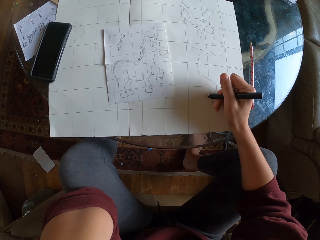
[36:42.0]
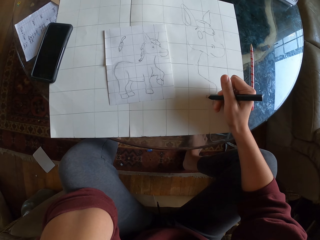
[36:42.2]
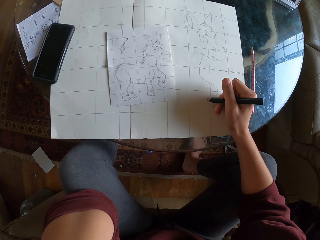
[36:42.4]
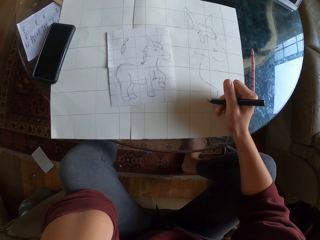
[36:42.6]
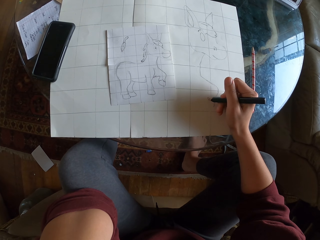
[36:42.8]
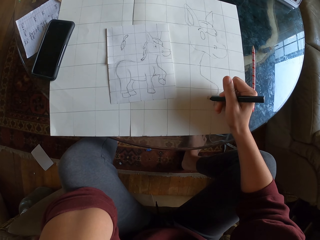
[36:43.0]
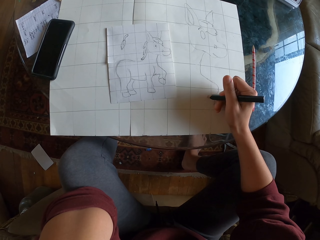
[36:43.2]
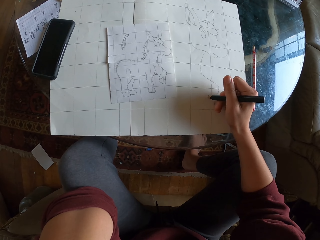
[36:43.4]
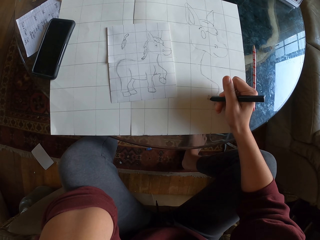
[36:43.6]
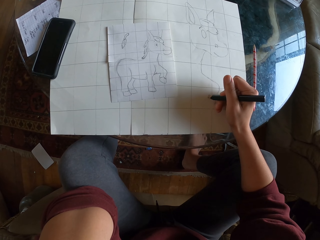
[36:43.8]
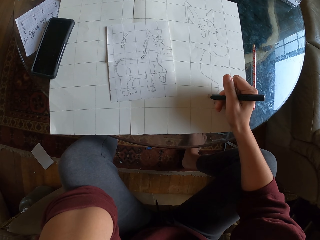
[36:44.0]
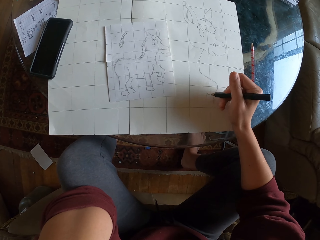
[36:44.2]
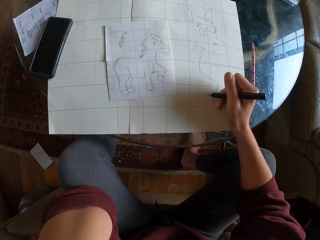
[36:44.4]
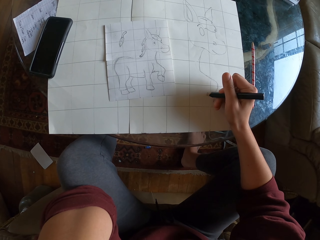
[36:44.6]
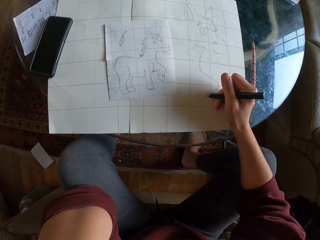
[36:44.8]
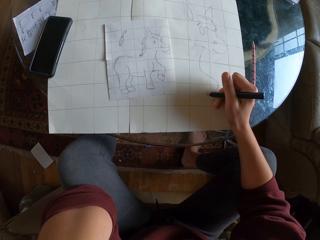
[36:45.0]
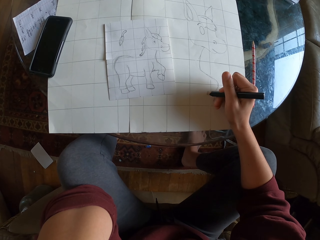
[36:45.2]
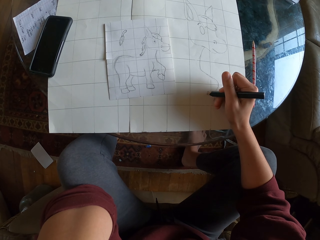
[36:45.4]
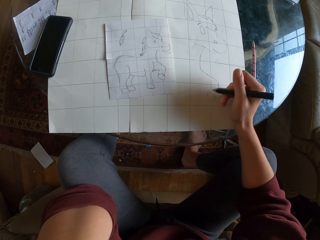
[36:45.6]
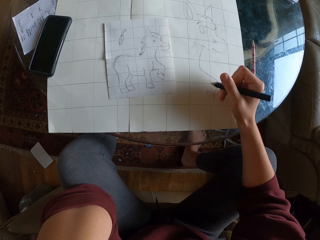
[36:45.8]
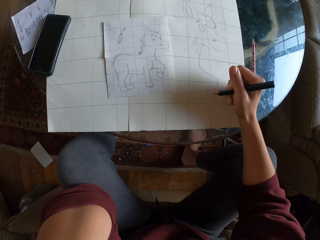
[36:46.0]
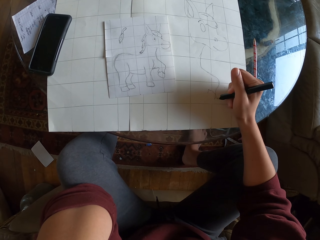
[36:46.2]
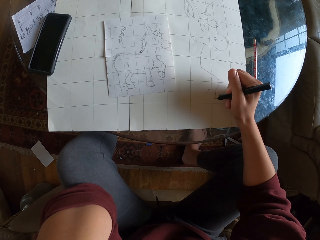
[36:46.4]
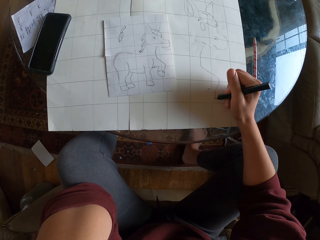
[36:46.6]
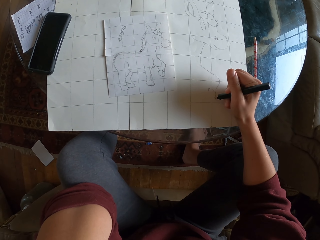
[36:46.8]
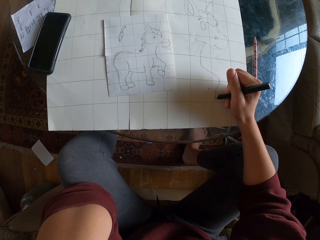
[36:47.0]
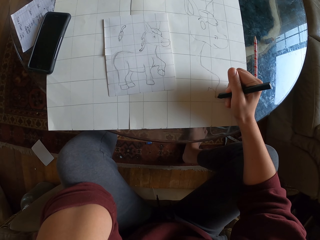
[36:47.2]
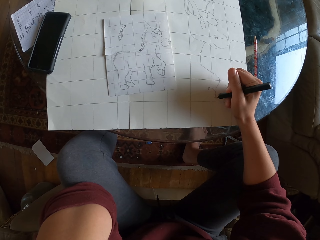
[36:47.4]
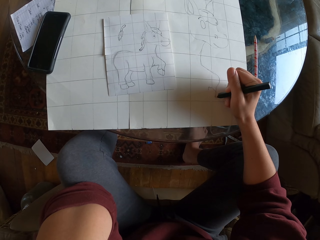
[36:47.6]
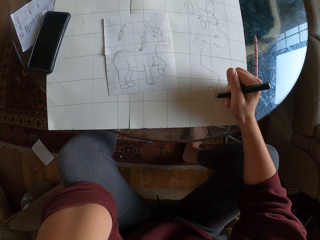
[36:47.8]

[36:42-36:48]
The camera wearer draws on a piece of paper.

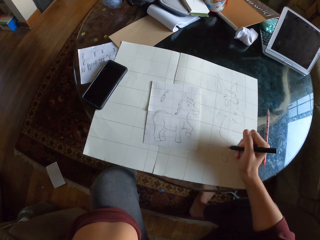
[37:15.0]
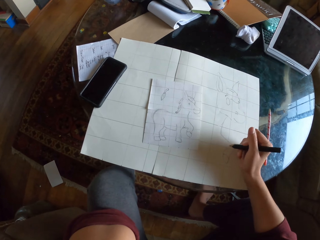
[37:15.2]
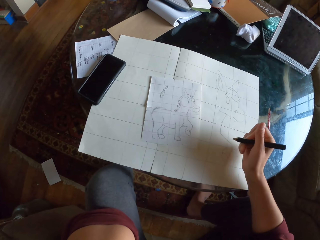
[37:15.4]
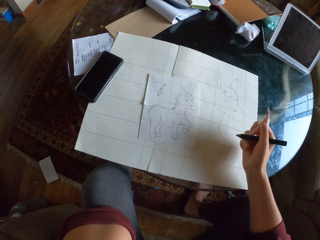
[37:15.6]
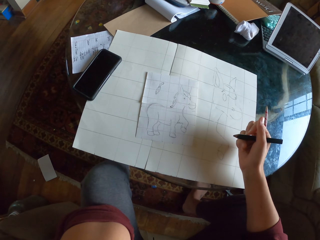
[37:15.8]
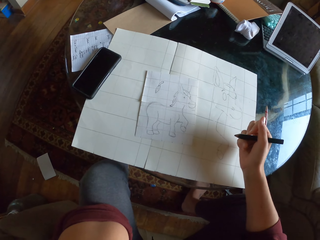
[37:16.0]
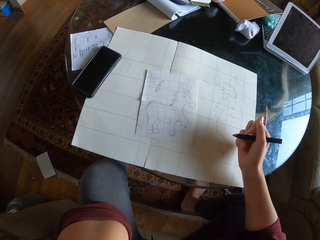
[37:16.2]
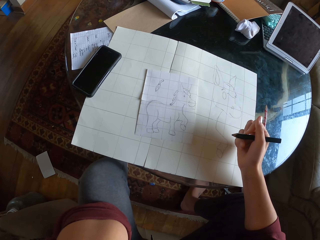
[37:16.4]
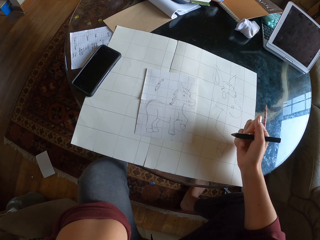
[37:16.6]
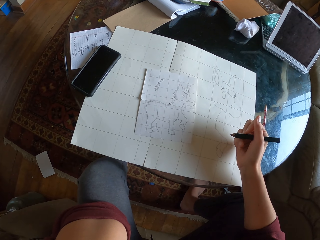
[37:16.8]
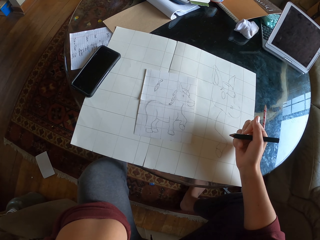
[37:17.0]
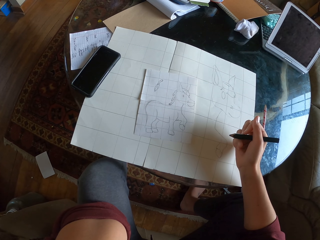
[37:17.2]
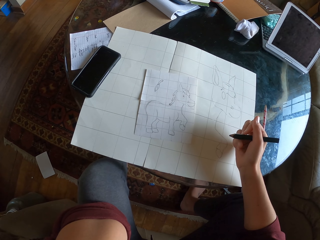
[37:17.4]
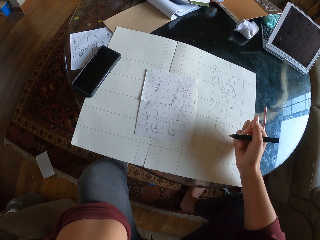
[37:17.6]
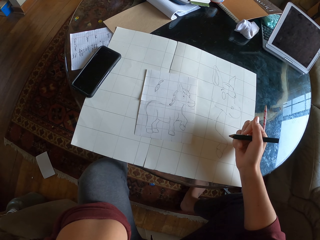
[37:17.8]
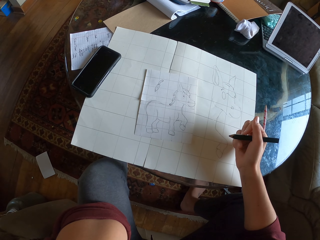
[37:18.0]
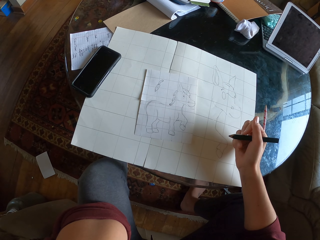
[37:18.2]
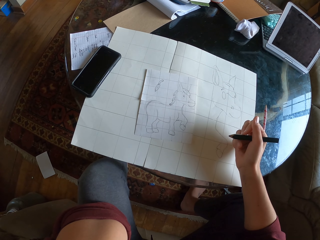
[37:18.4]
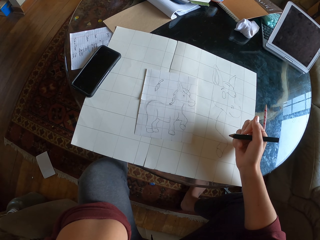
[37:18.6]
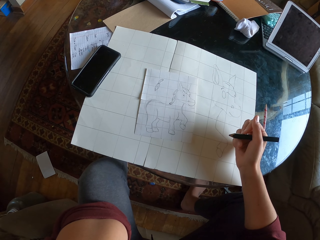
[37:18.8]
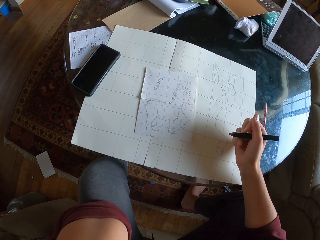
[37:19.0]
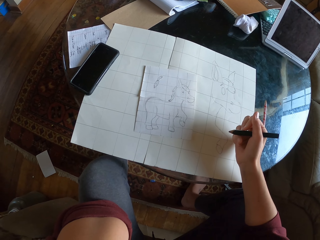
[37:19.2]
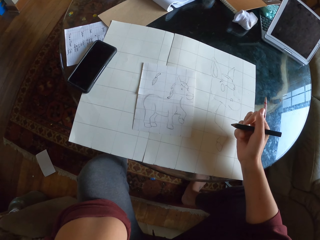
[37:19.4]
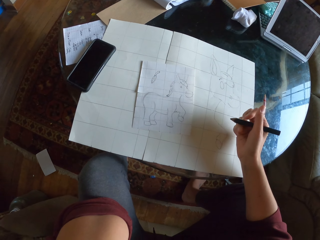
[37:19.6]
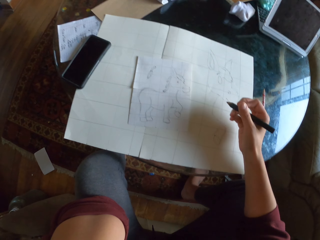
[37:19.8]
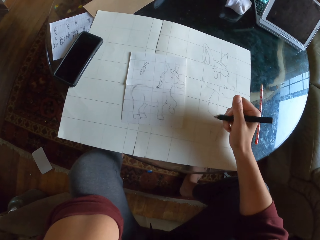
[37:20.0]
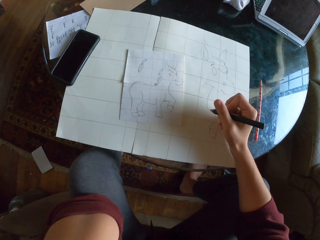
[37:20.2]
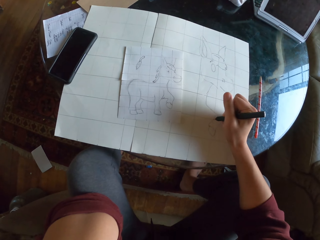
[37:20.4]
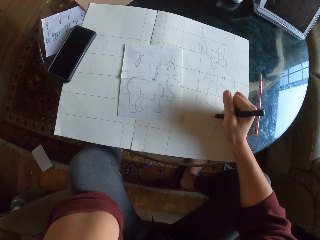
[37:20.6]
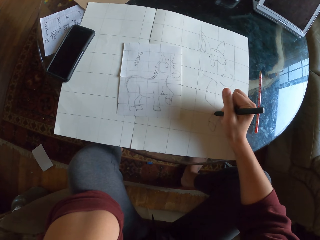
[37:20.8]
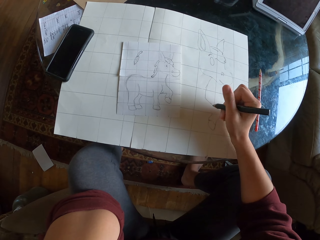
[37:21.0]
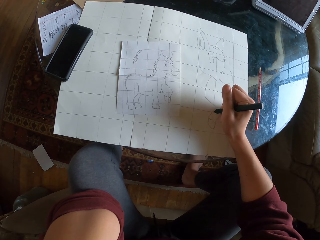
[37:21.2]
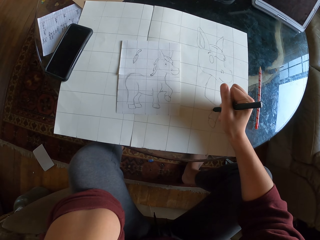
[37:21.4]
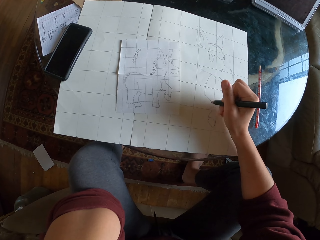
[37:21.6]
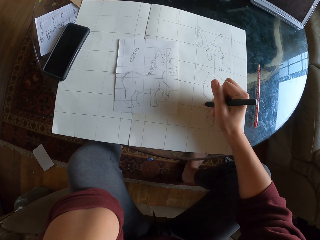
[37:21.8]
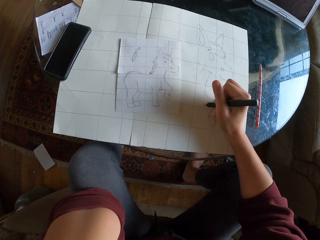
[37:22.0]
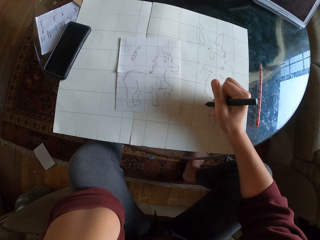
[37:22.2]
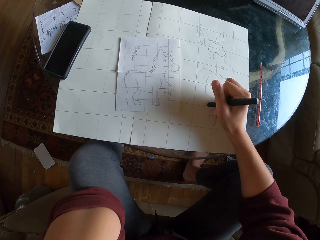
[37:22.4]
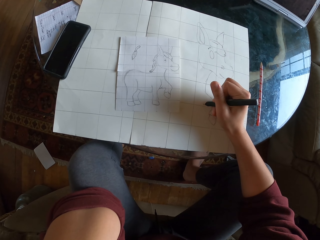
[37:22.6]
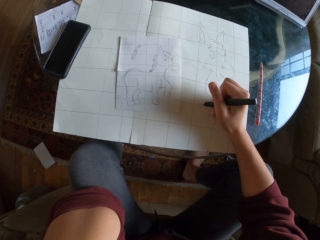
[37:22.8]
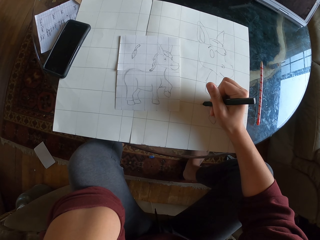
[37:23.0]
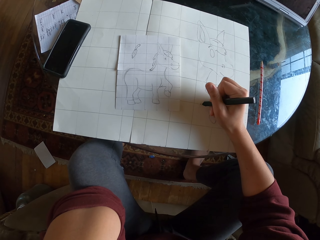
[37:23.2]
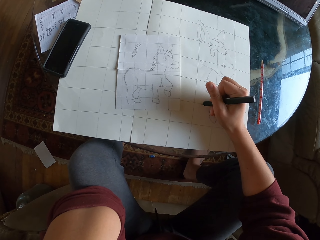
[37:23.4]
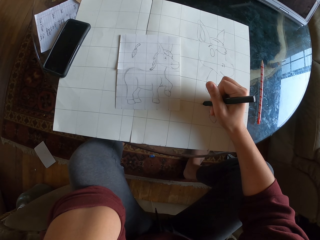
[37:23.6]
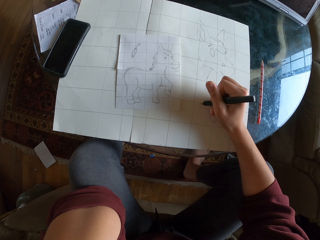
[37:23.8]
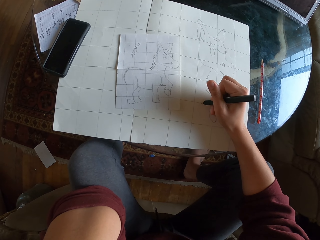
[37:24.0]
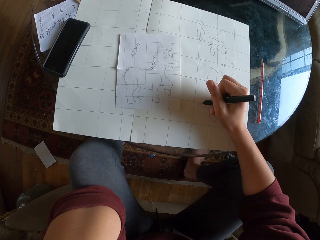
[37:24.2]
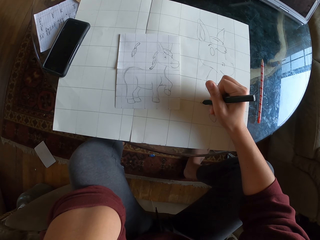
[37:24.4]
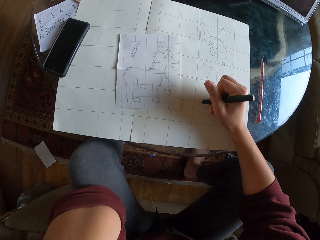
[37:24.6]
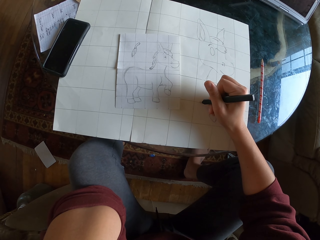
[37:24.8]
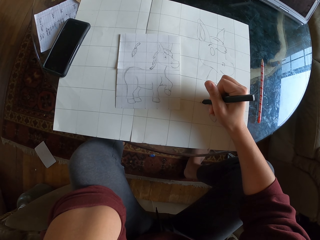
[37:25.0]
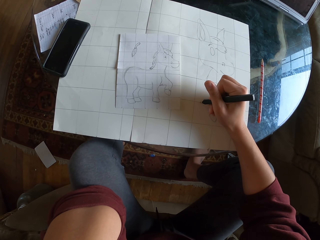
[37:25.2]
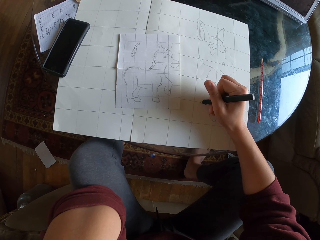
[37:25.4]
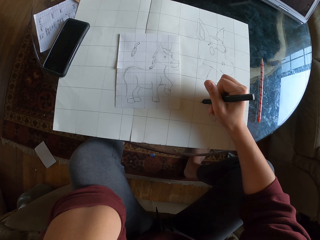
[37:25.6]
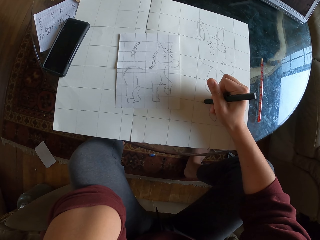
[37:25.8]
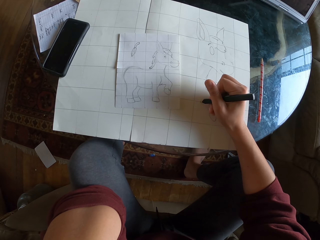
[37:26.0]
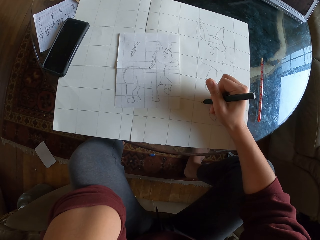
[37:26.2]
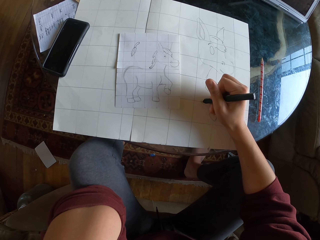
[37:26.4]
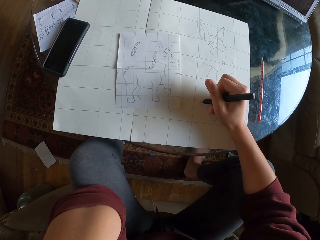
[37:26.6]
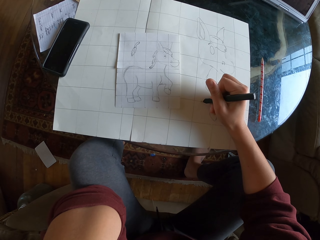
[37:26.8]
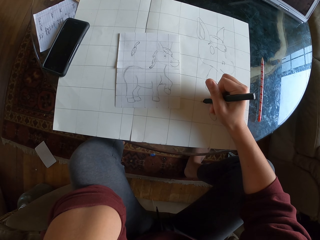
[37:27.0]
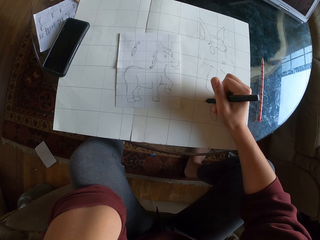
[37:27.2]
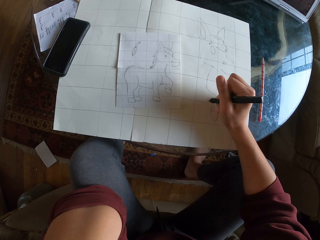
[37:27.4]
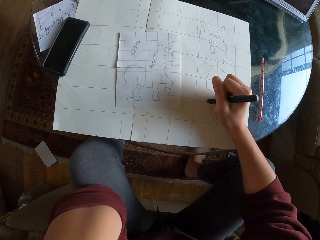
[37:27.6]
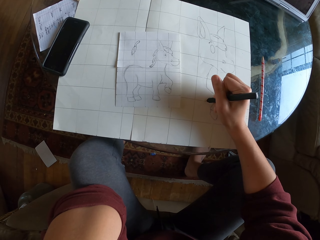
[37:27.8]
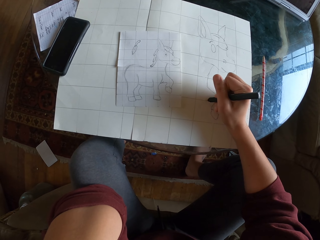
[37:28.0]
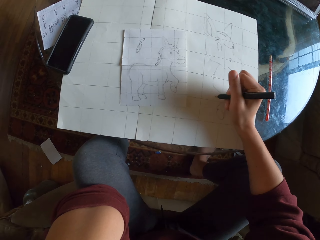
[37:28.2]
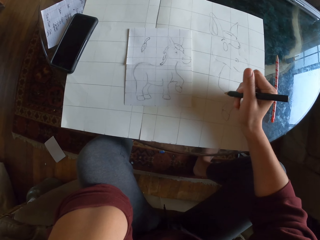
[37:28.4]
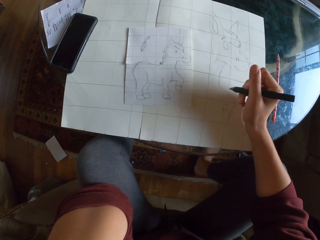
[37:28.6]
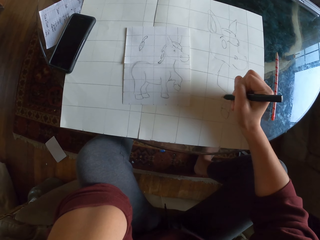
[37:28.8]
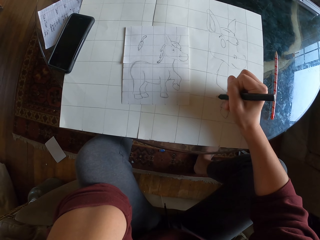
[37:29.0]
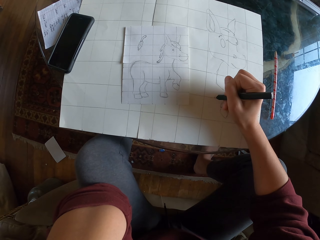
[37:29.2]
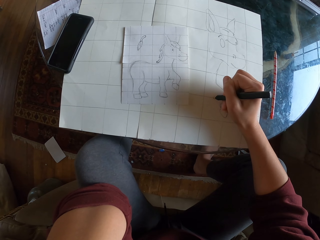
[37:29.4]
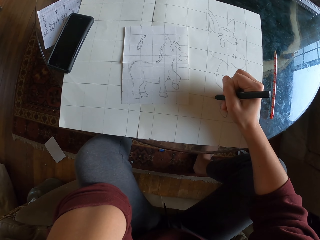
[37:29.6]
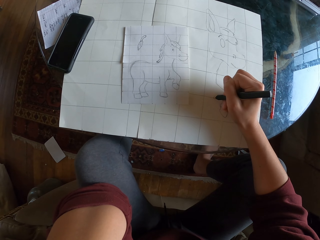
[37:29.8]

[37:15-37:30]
The camera wearer stares at the sketch paper. They draw on a piece of paper.
